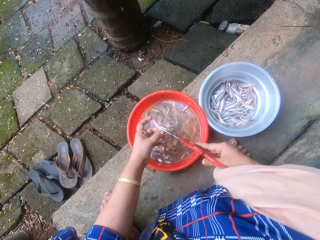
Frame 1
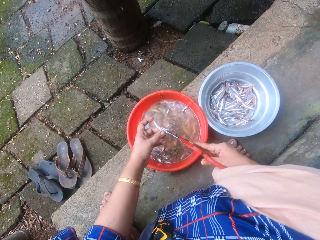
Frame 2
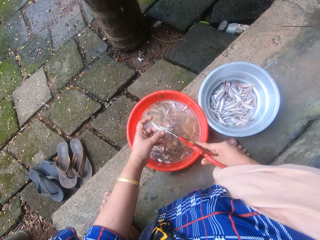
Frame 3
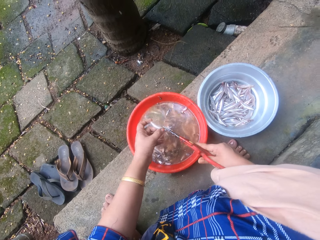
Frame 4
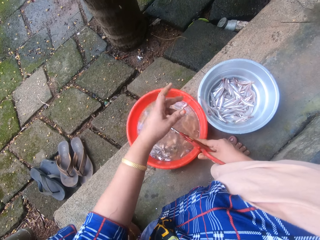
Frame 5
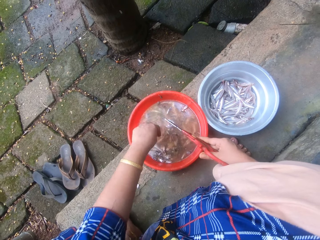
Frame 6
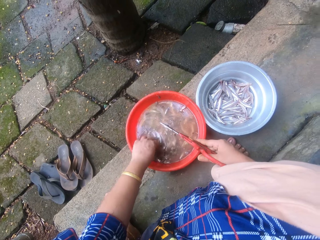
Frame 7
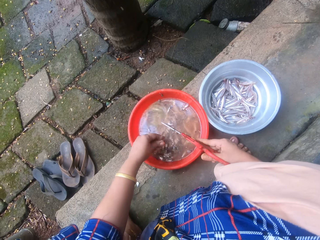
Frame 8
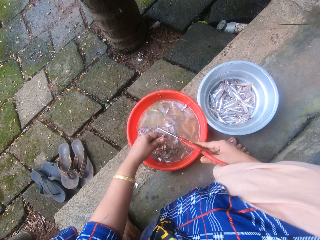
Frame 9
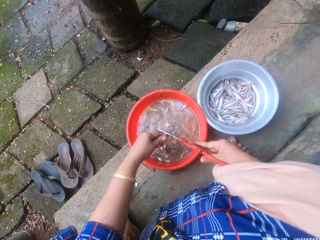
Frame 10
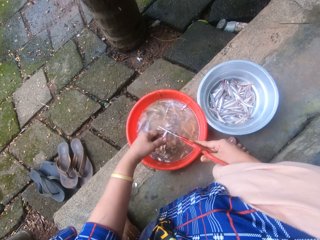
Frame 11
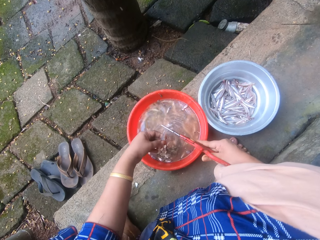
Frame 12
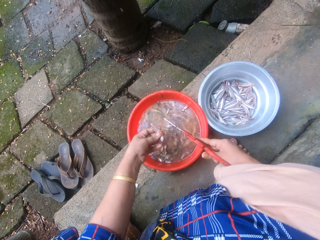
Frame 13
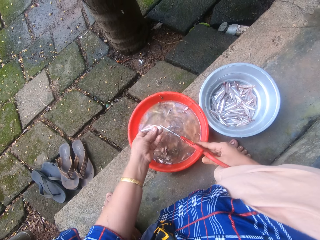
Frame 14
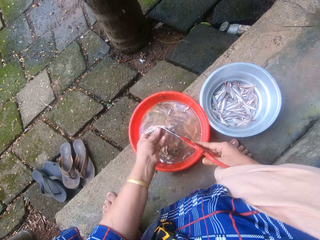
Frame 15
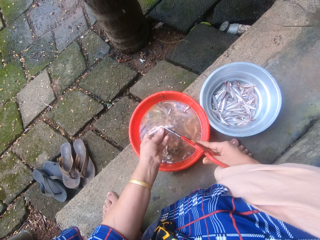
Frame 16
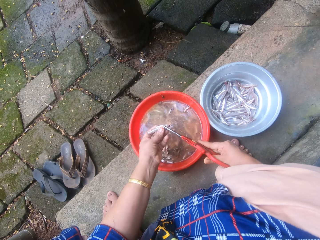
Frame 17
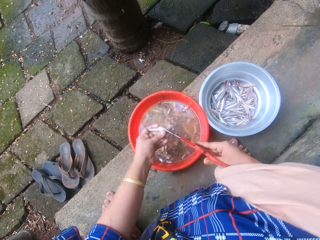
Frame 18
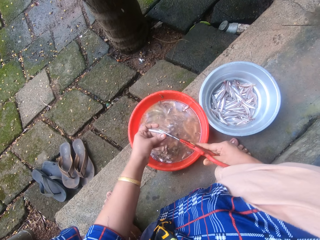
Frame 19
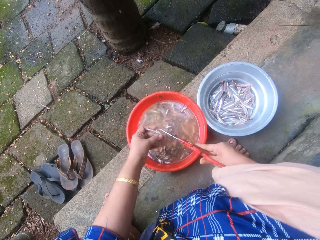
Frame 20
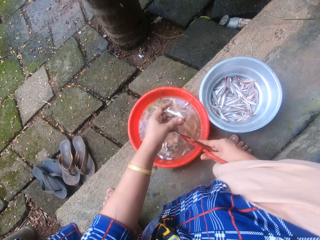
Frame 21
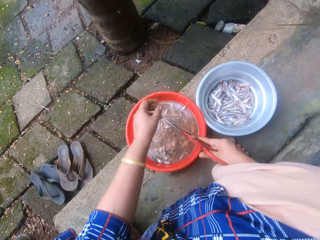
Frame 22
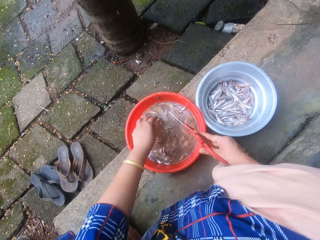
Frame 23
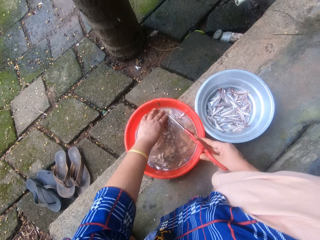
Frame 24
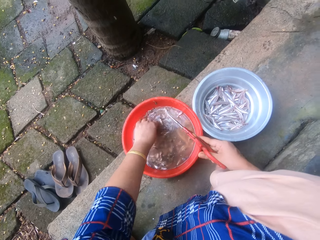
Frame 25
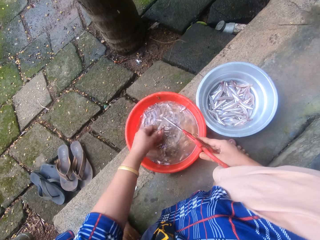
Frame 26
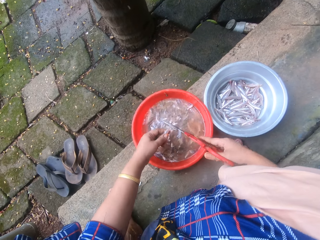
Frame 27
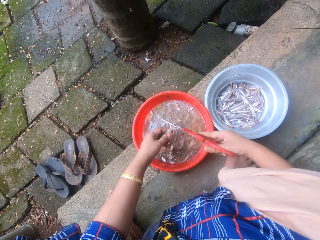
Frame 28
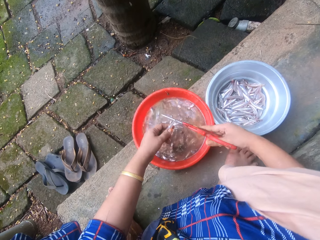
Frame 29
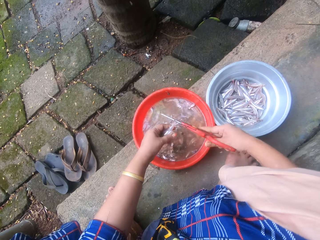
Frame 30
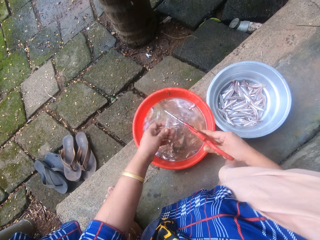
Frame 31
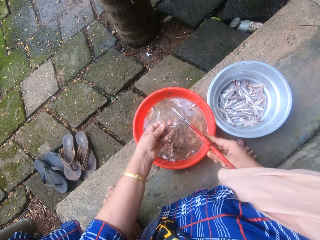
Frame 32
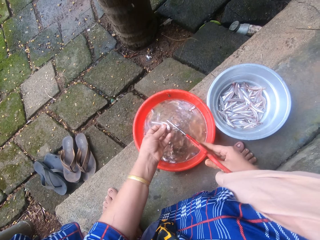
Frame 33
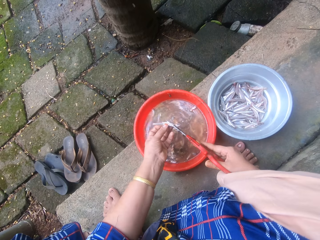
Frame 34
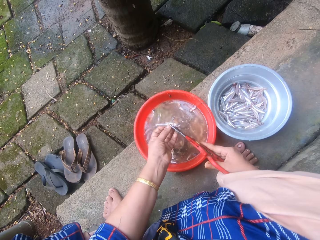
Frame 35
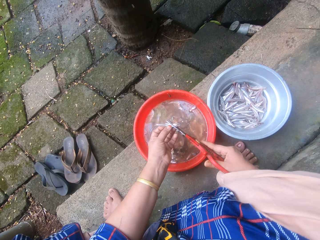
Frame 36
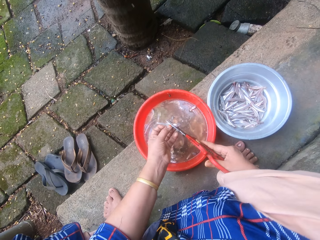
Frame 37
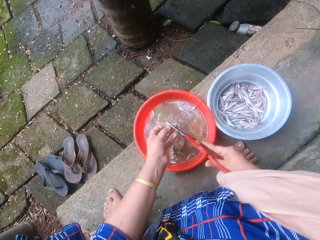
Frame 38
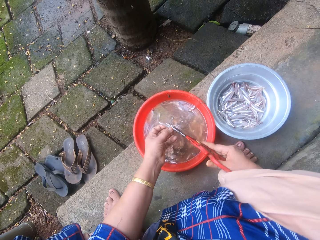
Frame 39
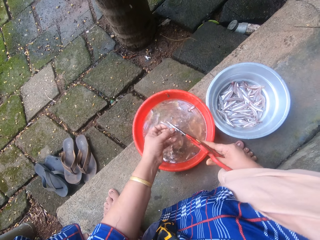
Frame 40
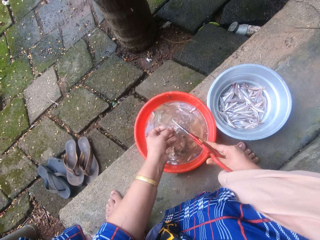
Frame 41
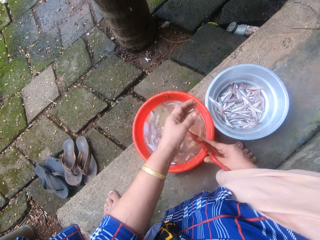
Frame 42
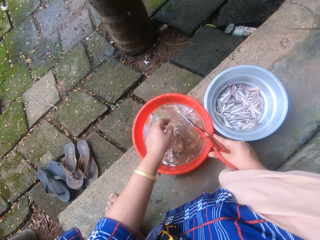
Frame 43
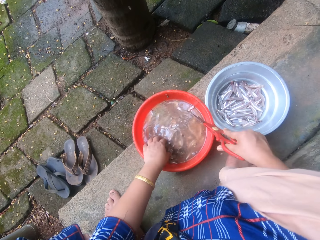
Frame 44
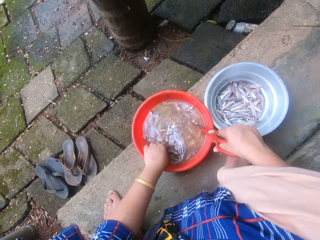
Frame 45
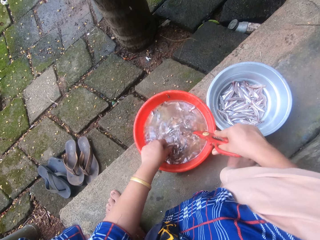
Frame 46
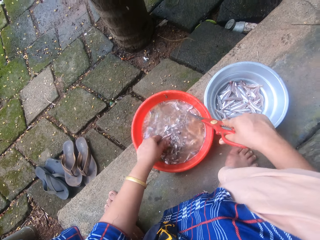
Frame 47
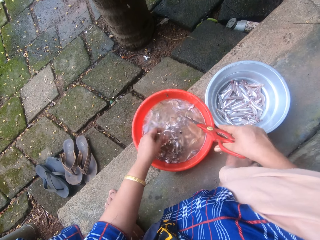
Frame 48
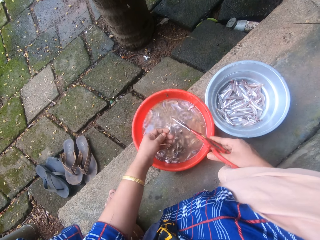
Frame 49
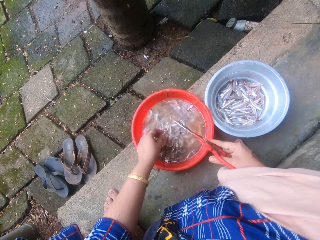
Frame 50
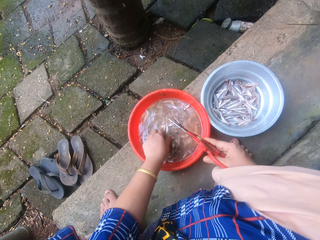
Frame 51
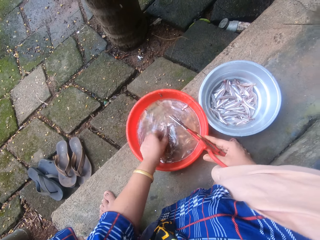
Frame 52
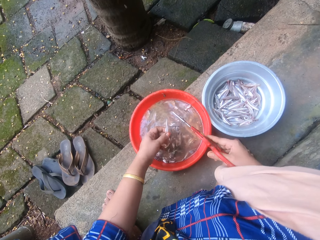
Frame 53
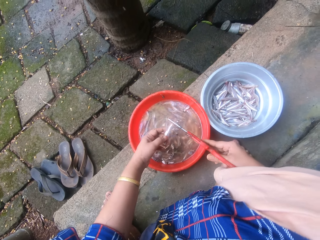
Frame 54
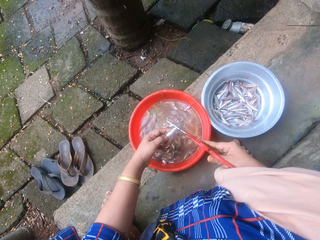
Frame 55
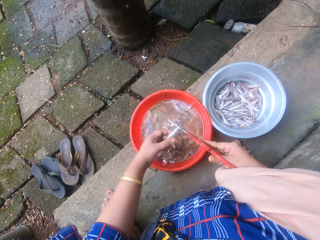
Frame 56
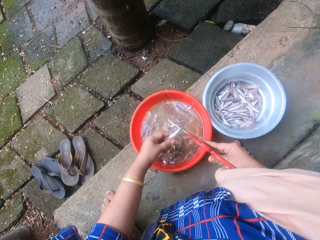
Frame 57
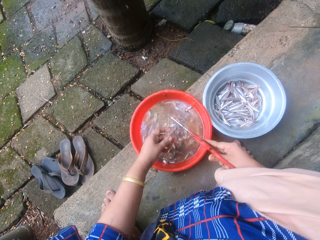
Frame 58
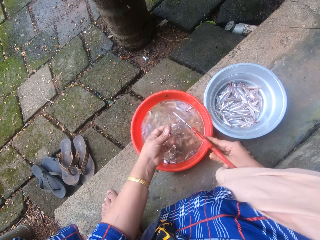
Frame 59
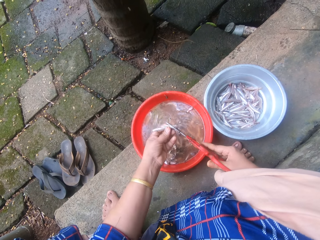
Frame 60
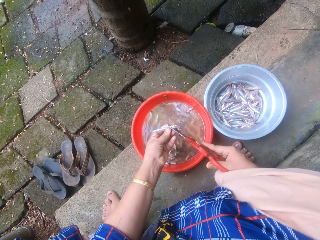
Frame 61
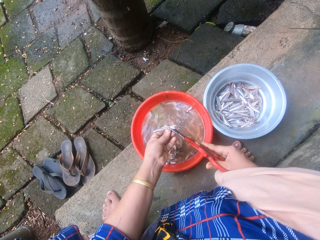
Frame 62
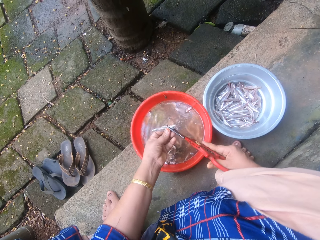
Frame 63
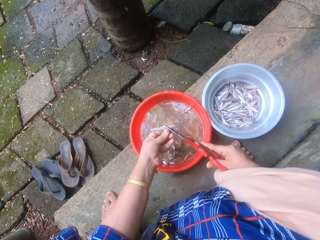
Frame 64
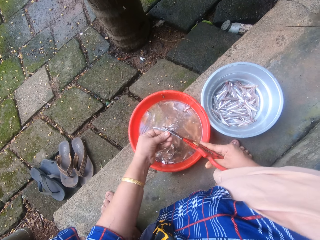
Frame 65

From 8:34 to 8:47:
The camera wearer throws the sand eel into the metal bowl sieve. She picks the sand eel from the bowl of sand eels with her left hand. She trims the head and tail of the sand eel with the scissors. She throws the sand eel into the metal bowl sieve. She picks the sand eel from the bowl of sand eels with her left hand. She trims the head and tail of the sand eel with the scissors. She throws the sand eel into the metal bowl sieve. She picks the sand eel from the bowl of sand eels with her left hand. She stirred the bowl of sand eels with the scissors. She drops the sand eel into the bowl of sand eels. She picks the sand eel from the bowl of sand eels with her left hand. She trims the head and tail of the sand eel with the scissors.

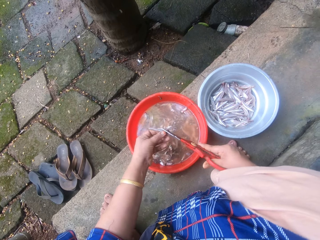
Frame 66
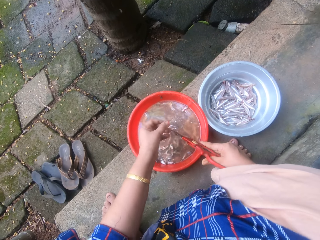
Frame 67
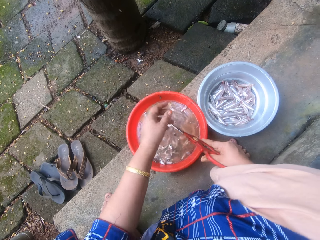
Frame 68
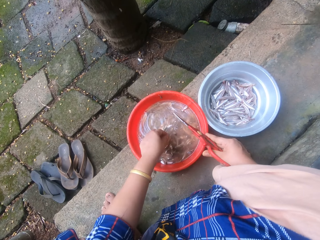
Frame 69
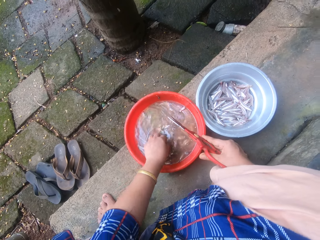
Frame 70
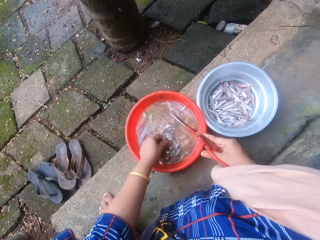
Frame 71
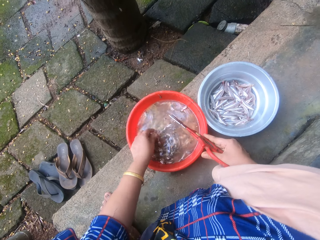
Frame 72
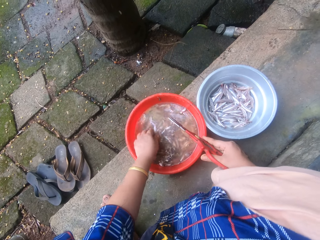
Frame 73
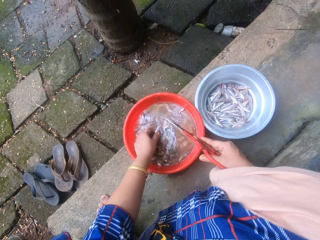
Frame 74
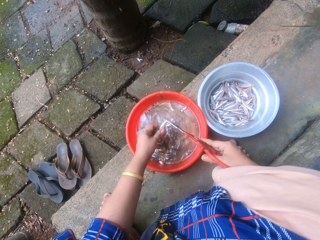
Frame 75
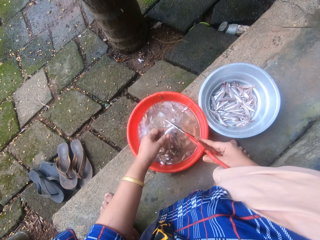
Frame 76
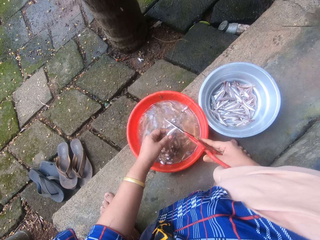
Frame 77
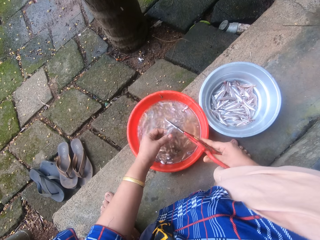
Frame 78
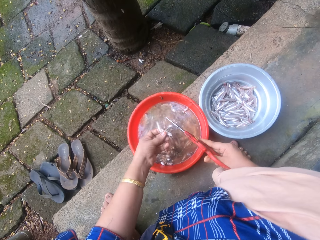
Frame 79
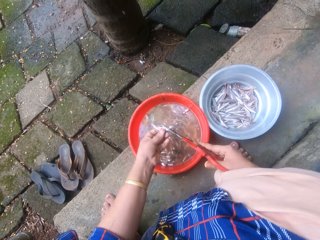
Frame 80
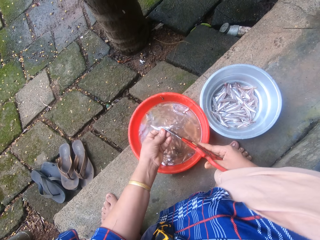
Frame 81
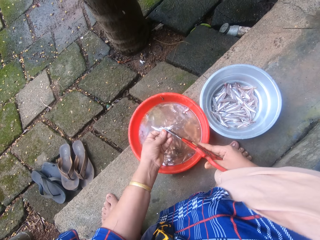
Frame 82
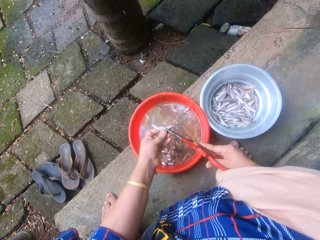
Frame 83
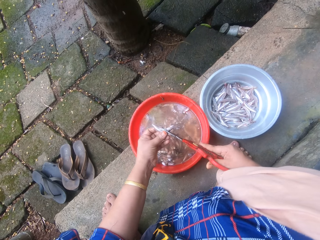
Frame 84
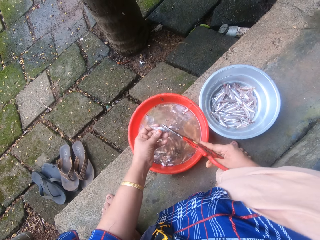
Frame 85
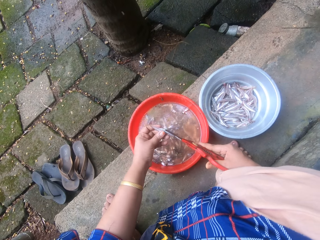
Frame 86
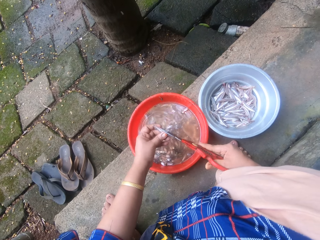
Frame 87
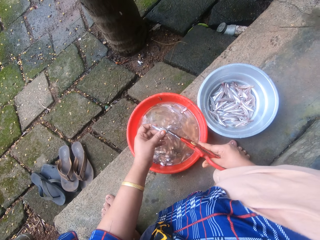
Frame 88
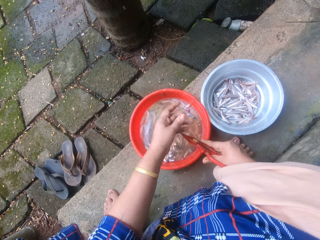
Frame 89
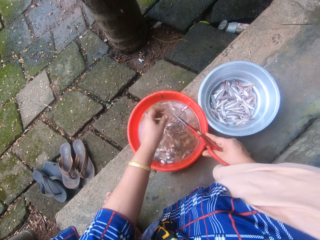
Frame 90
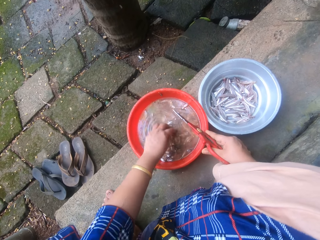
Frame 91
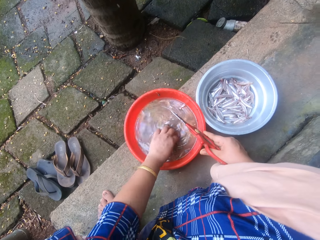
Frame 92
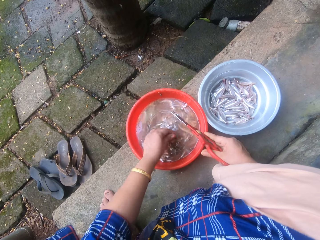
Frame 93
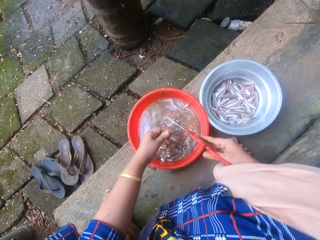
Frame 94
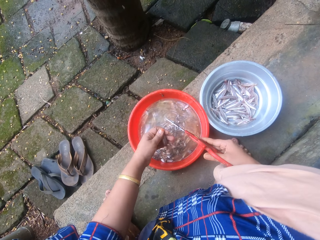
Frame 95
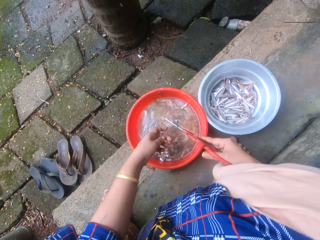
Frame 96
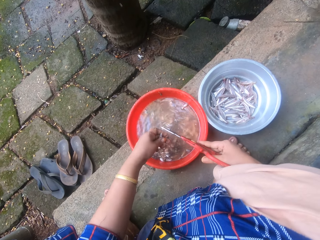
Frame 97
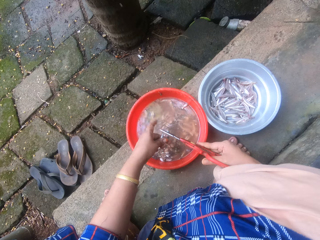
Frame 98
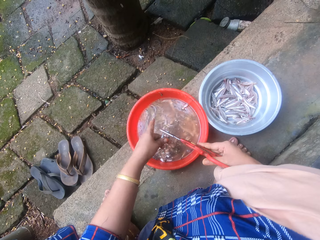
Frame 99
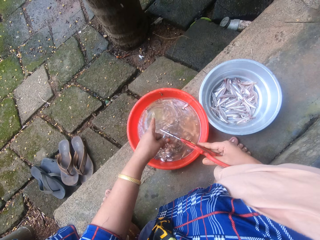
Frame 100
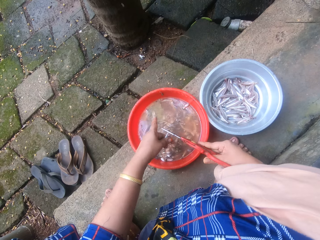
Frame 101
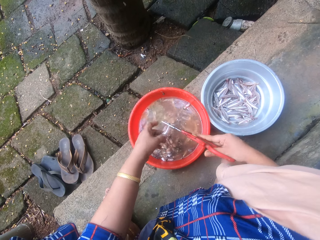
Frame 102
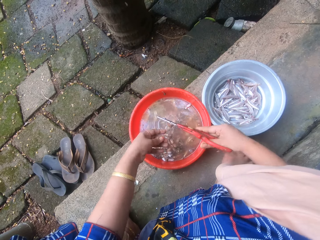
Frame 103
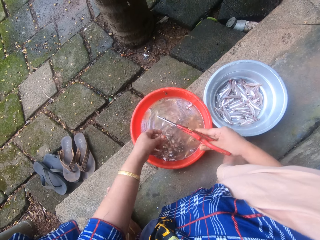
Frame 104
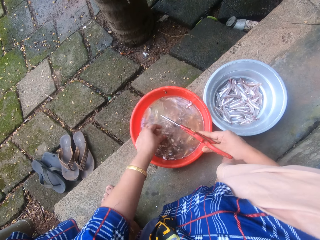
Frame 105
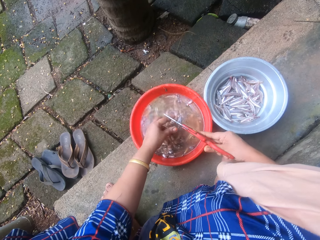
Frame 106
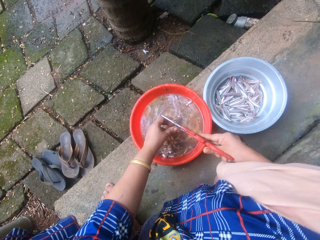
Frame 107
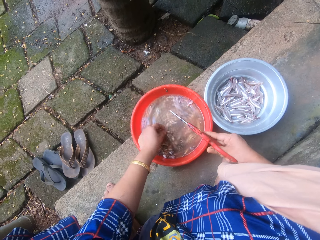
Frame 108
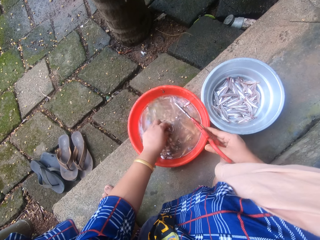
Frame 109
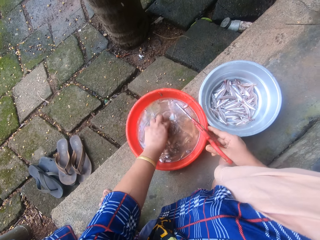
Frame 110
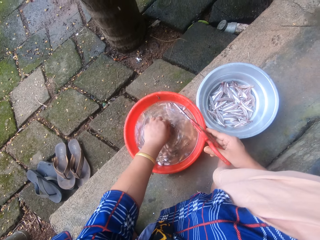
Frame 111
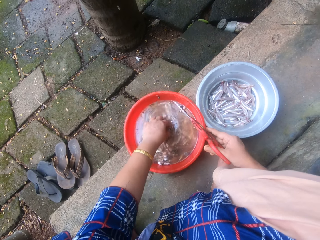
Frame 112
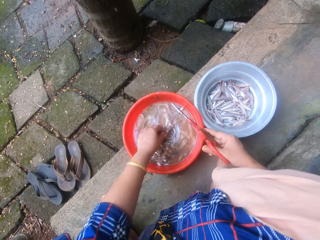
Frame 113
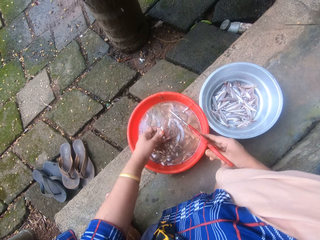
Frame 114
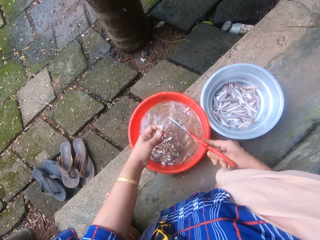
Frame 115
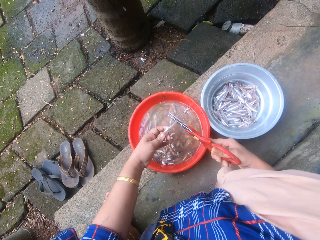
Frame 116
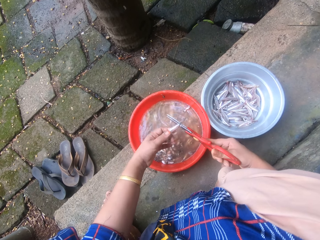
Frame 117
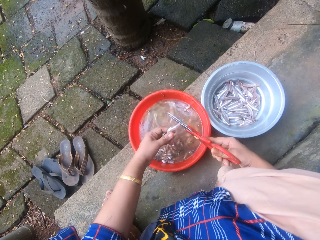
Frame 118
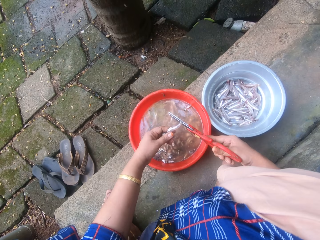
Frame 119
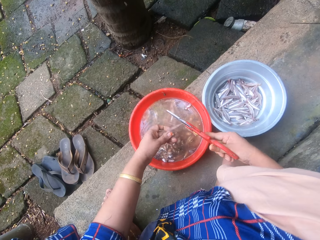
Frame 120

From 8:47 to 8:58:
The camera wearer throws the sand eel or sardine into the metal bowl sieve. She picks the sand eel from the bowl of sand eels with her left hand. She trims the head and tail of the sand eel with the scissors. She throws the sand eel into the metal bowl sieve. She picks the sand eel from the bowl of sand eels with her left hand. She cuts the sardine with the scissors. She holds the sand eel by its tail with the scissors. She drops the sand eel into the bowl of sand eels. She picks the sand eel from the bowl of sand eels with her left hand. She trims the head and tail of the sand eel with the scissors.
